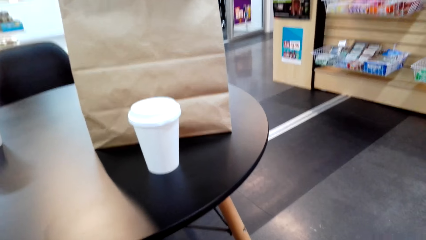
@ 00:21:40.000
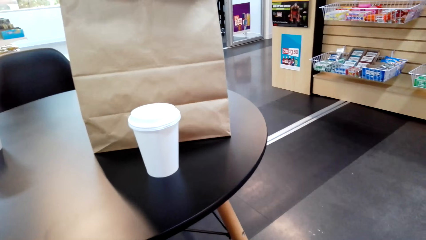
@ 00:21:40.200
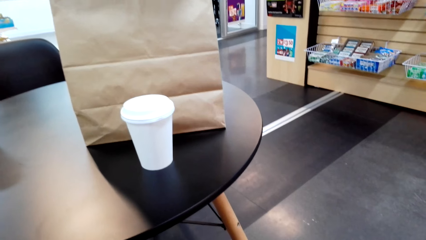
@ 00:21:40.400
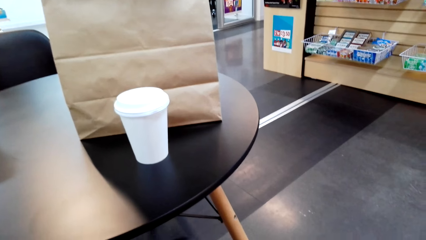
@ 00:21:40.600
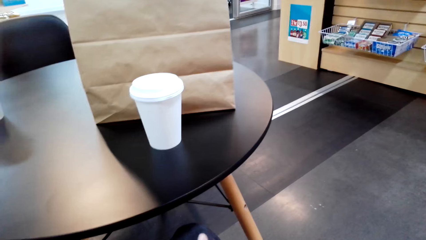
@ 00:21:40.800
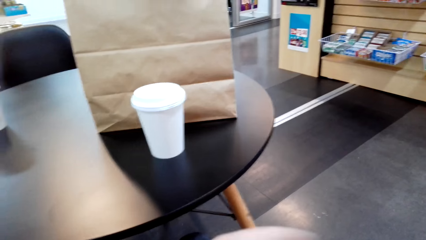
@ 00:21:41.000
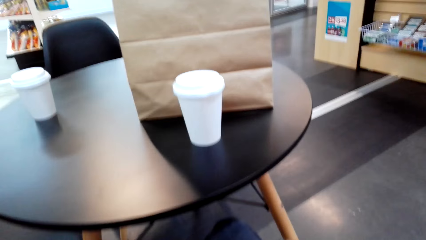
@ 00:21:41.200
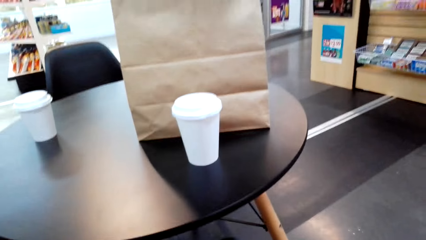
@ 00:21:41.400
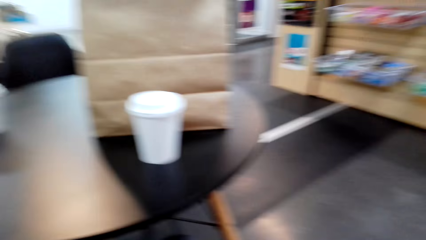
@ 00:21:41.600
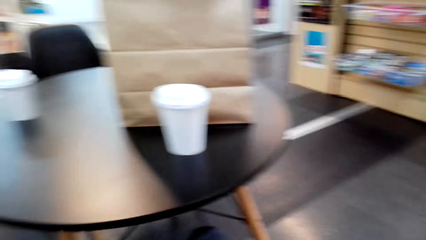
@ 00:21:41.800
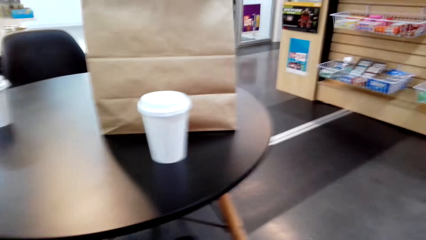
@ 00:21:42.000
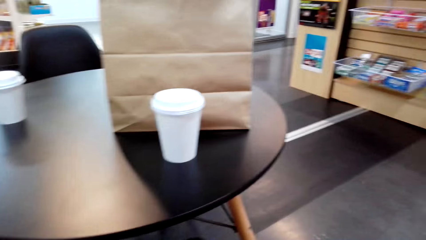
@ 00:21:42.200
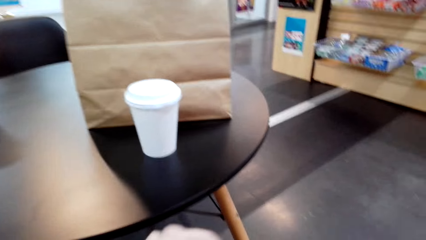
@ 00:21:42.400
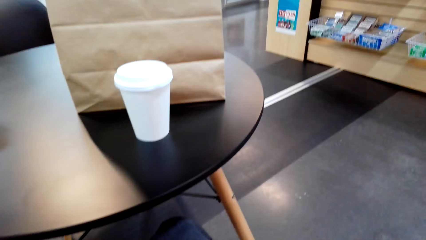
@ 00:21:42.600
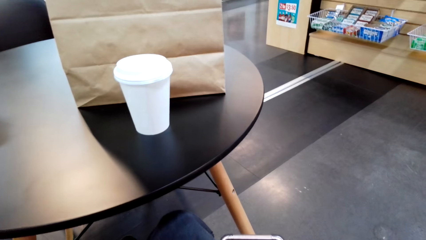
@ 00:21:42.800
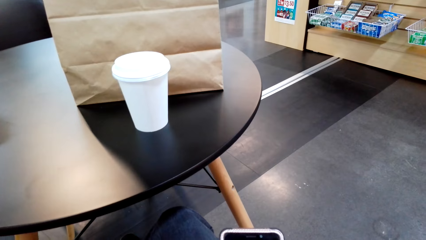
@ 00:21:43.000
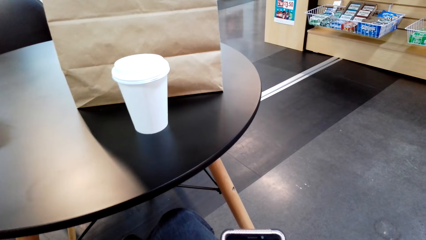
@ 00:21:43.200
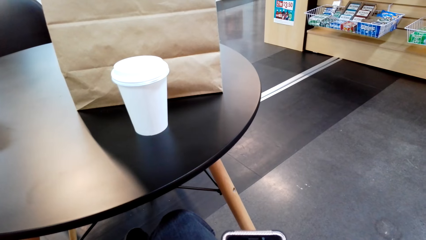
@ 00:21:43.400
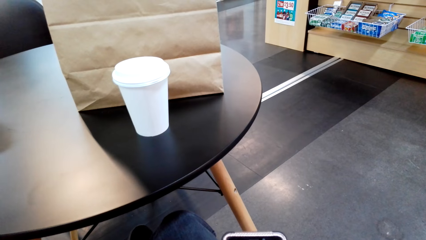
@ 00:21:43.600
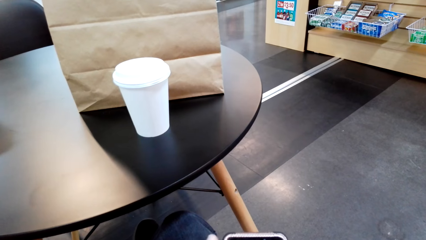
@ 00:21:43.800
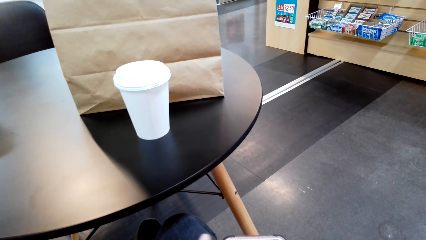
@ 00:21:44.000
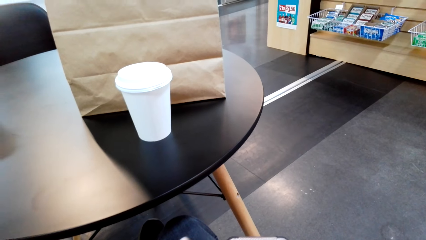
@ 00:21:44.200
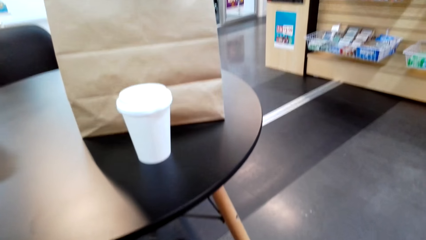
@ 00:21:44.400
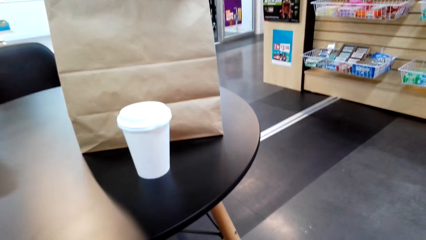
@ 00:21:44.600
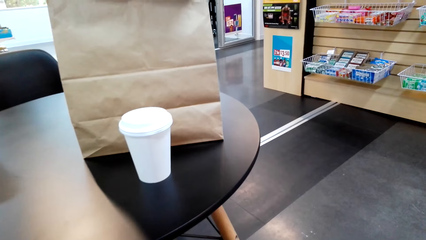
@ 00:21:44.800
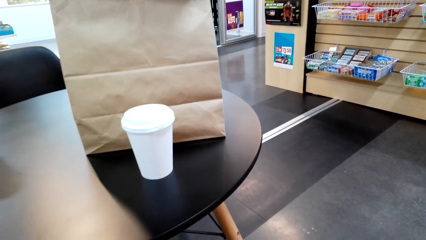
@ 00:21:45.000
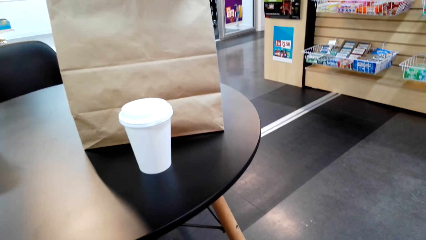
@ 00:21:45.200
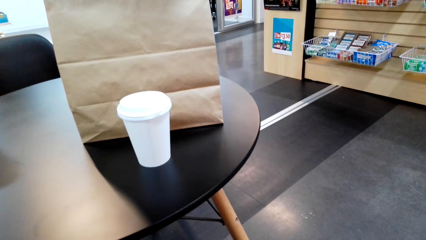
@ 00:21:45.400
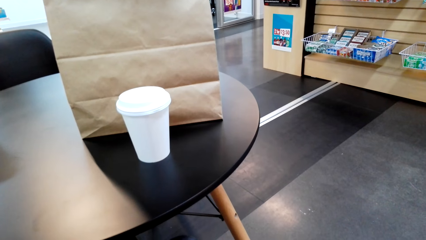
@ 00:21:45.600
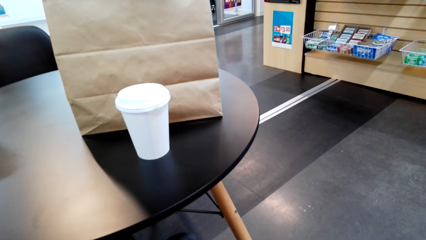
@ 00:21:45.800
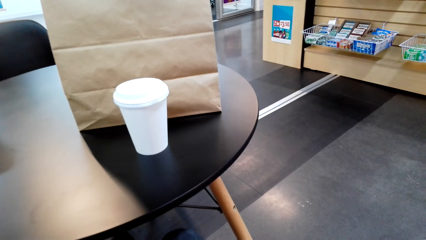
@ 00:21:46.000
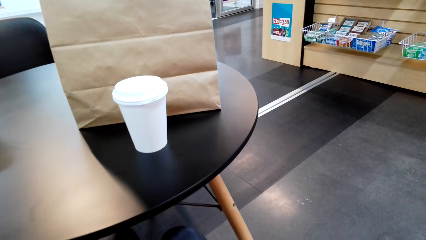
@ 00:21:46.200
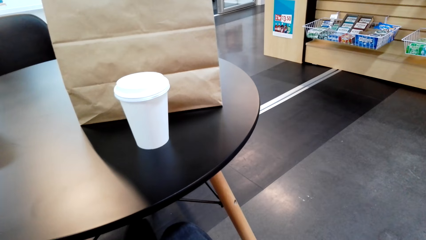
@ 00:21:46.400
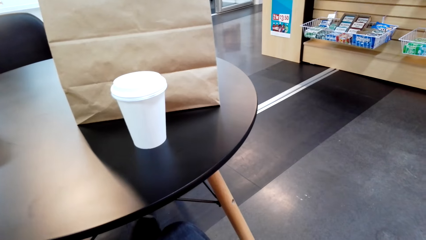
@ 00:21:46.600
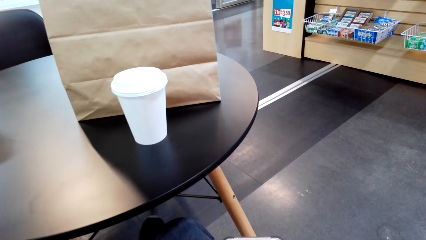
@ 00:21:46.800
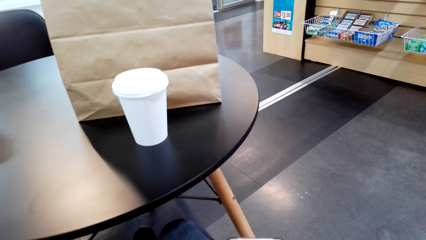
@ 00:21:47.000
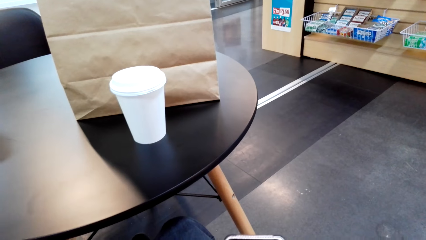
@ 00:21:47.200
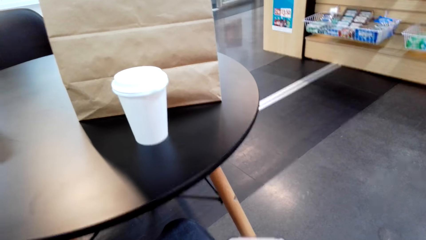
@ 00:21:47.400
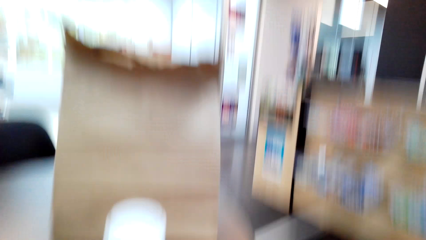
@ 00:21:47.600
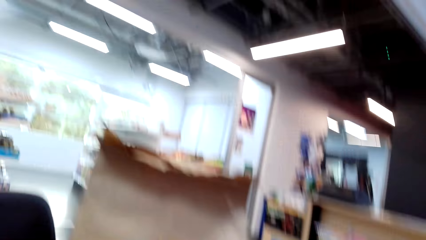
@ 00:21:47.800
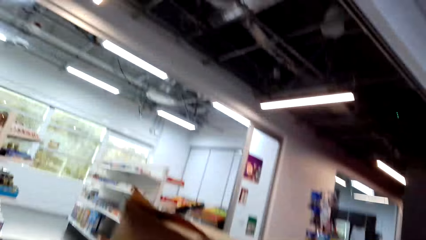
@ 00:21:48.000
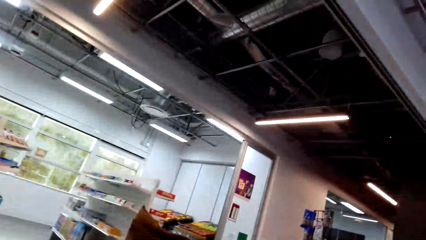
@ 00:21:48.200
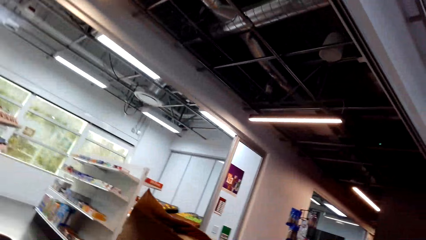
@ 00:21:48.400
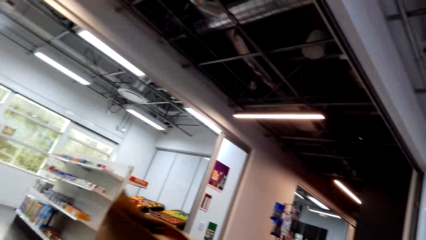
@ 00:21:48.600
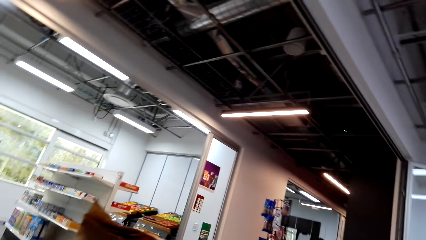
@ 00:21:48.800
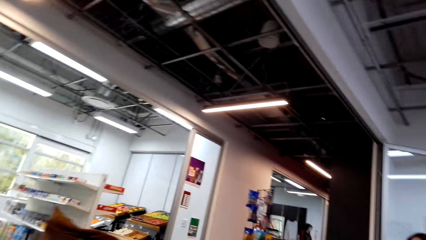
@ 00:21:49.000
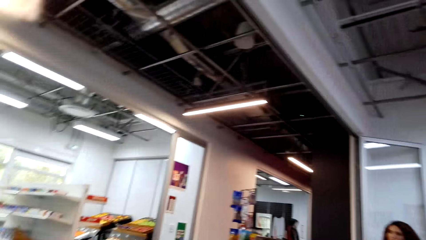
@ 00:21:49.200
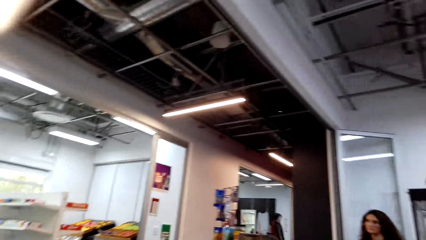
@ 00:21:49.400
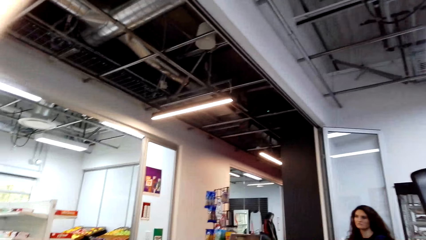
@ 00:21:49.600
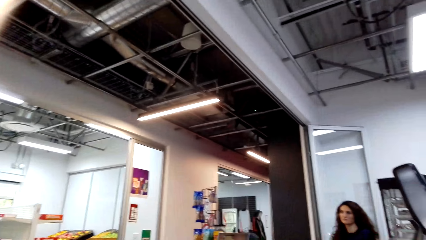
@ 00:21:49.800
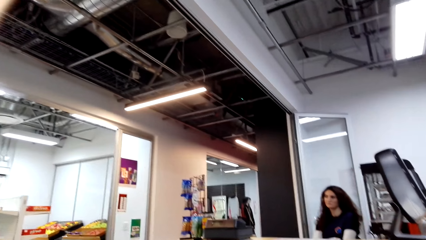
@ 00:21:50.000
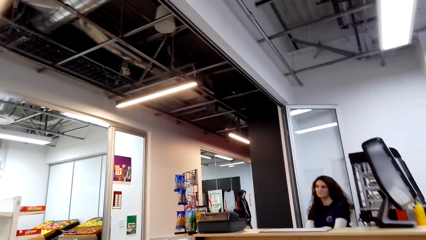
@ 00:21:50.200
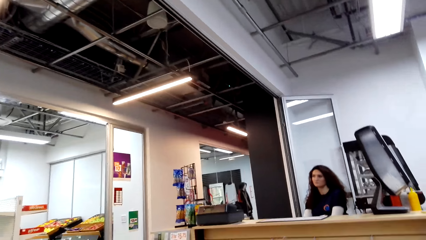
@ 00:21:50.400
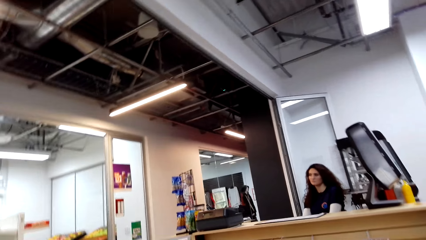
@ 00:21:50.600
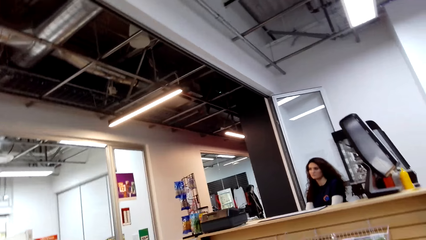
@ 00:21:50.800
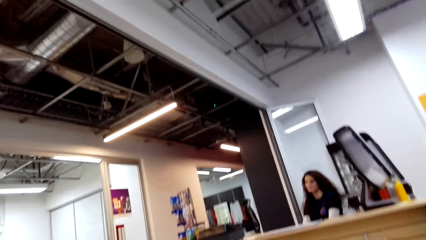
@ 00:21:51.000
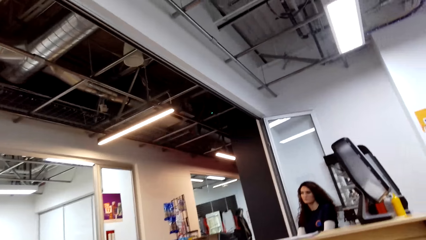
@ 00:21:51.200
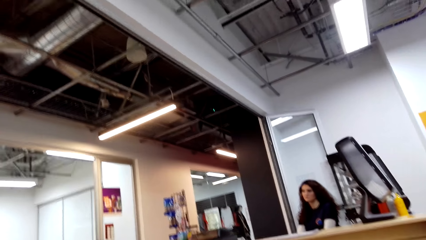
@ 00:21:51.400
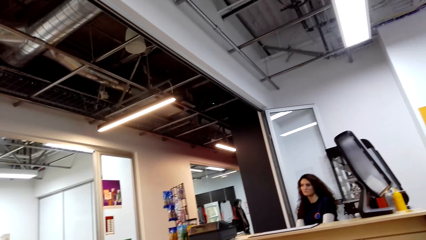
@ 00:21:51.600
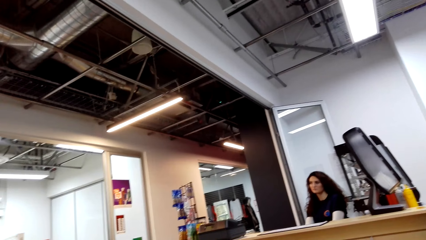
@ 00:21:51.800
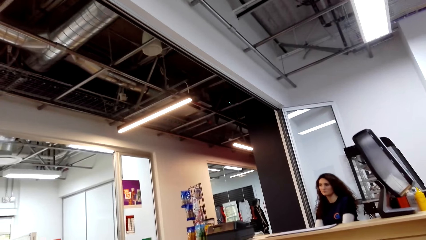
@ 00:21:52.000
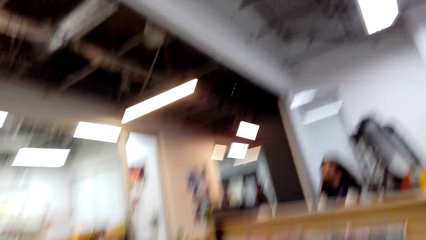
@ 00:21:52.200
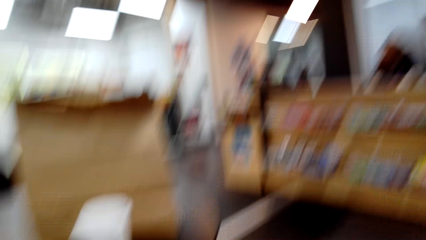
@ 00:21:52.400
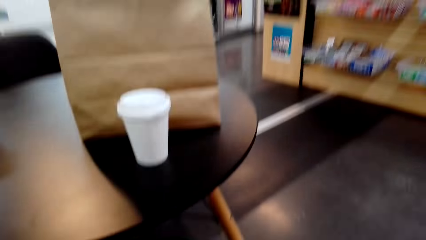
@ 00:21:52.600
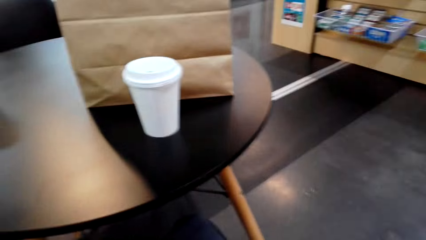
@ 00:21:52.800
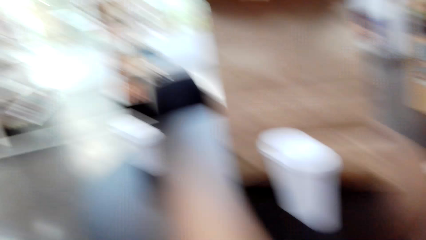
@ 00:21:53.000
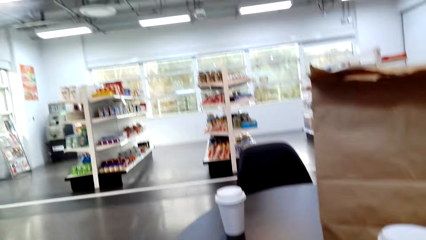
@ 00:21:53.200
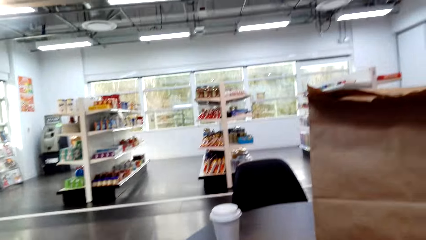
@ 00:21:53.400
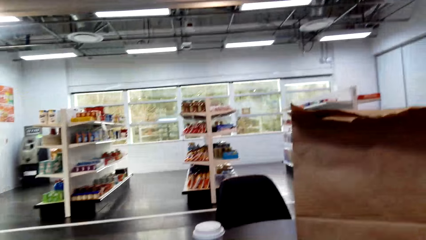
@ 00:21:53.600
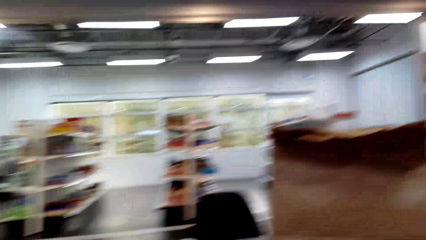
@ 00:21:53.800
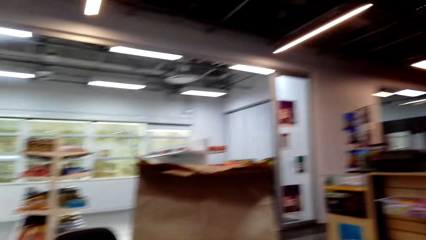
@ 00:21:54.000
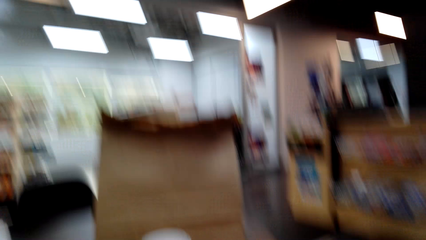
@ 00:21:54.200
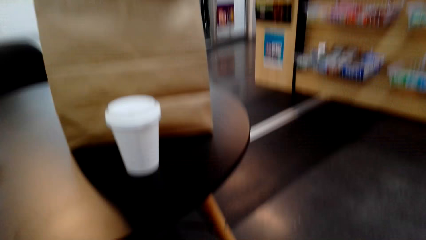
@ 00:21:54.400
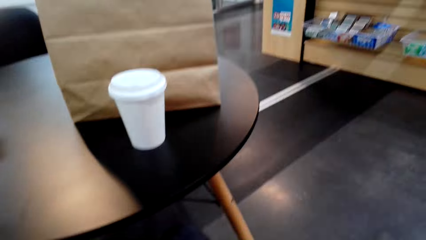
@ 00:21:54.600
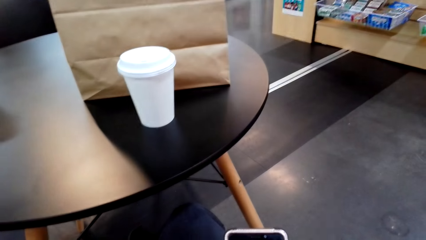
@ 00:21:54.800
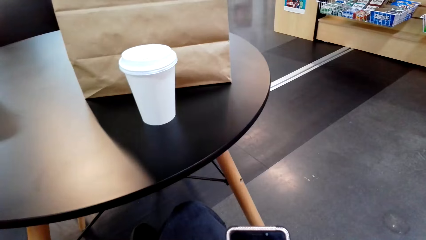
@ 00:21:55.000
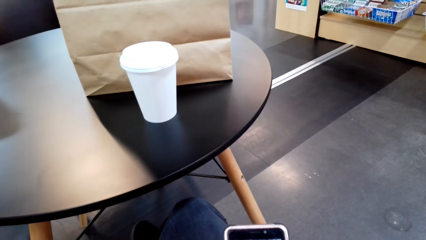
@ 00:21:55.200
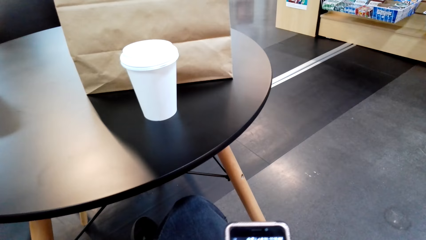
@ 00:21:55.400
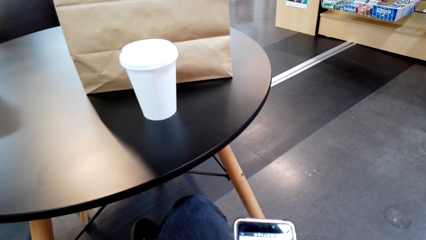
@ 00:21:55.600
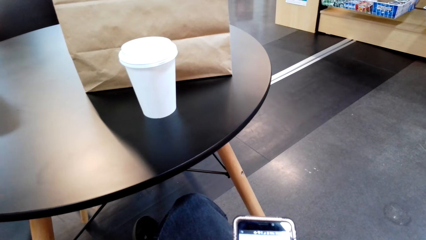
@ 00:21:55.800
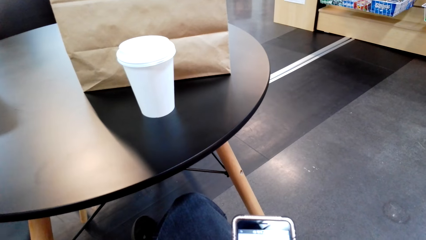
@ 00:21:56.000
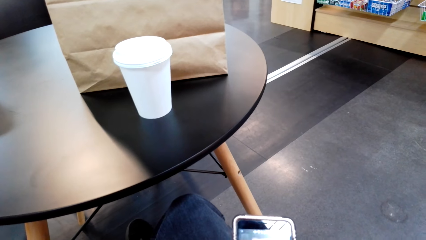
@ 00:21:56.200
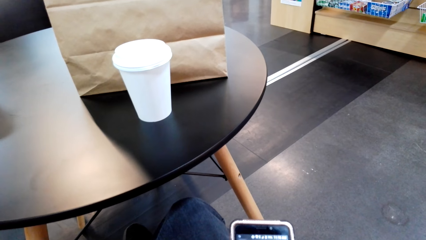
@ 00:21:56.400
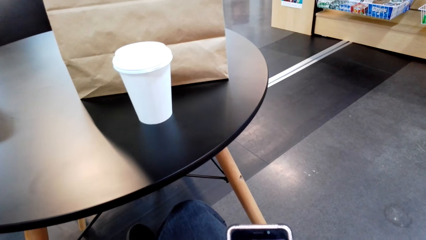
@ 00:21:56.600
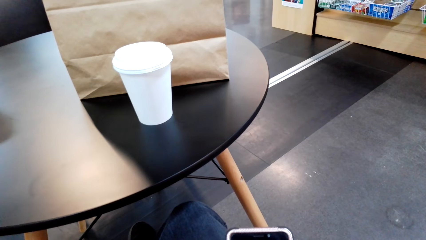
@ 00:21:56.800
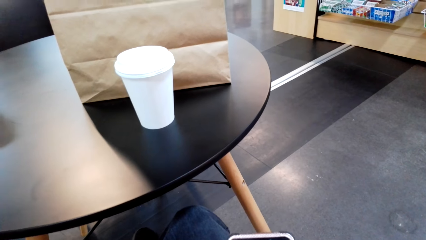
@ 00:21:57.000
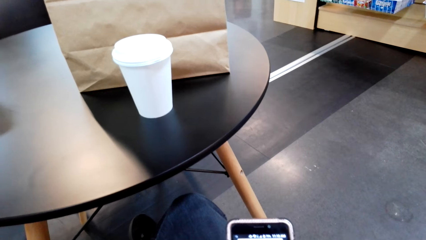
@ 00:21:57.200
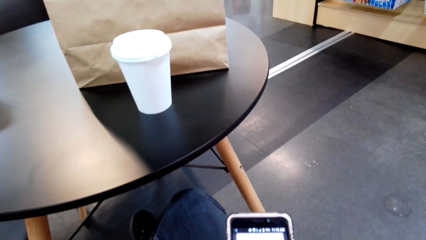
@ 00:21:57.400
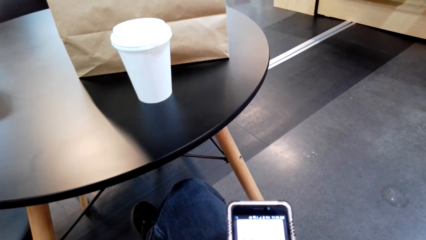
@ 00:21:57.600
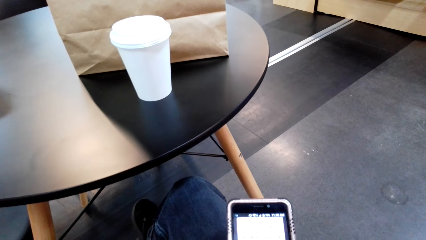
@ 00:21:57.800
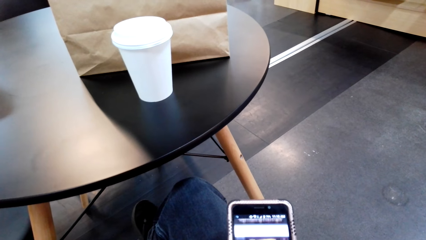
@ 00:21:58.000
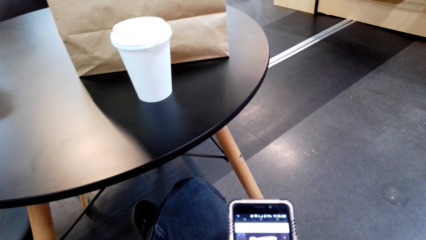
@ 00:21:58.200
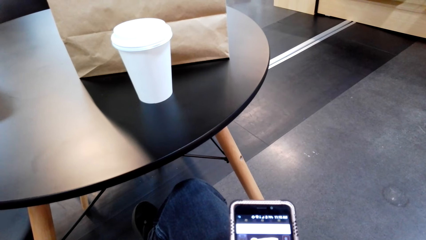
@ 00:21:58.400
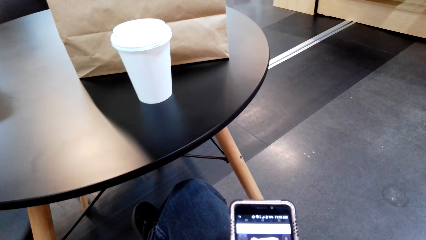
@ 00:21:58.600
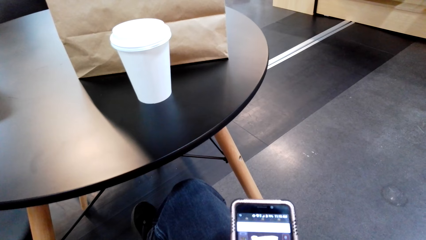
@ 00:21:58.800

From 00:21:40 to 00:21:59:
The camera wearer uses the phone. They look around. They look around the shop. They use the phone.
